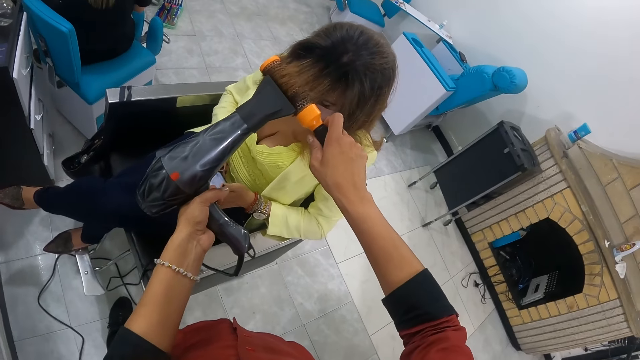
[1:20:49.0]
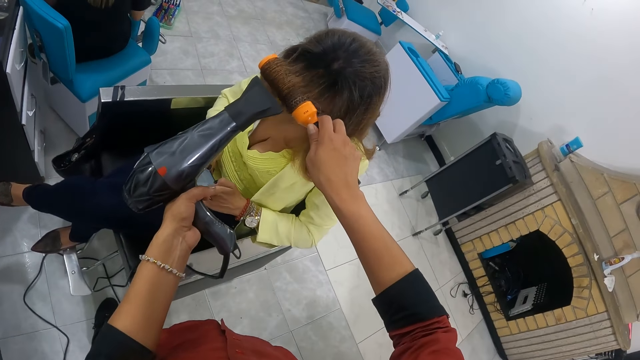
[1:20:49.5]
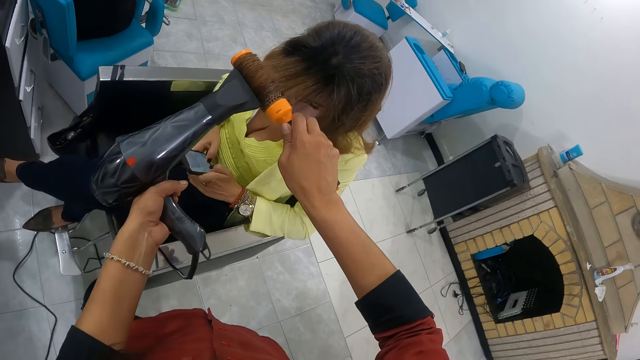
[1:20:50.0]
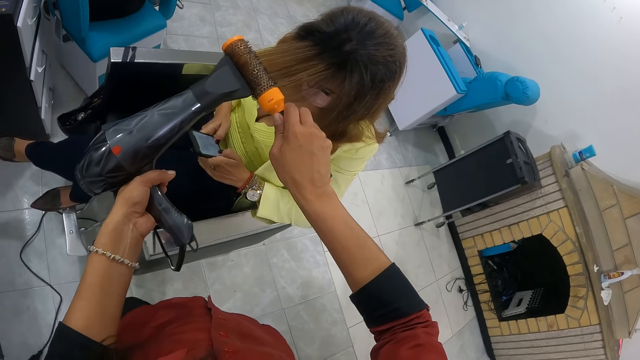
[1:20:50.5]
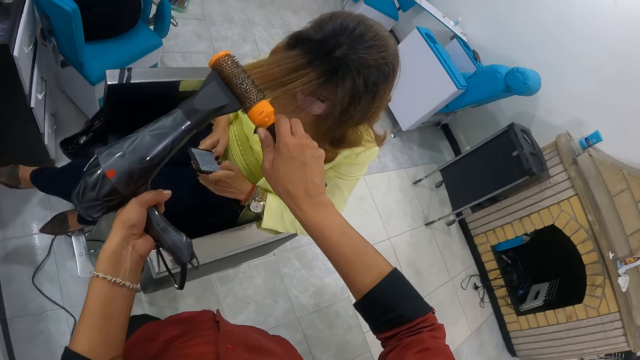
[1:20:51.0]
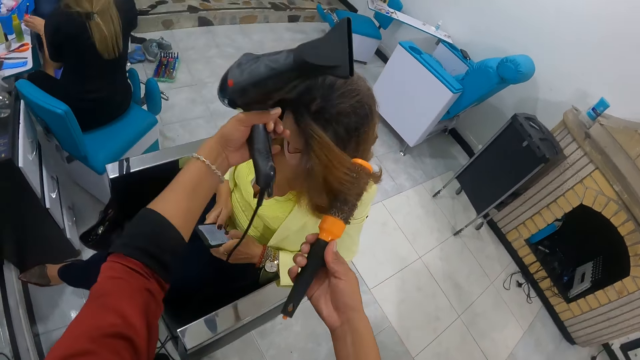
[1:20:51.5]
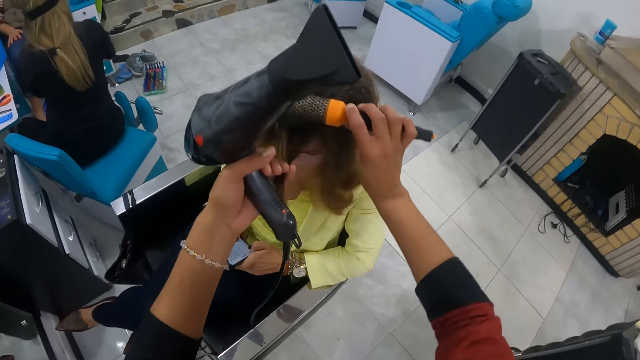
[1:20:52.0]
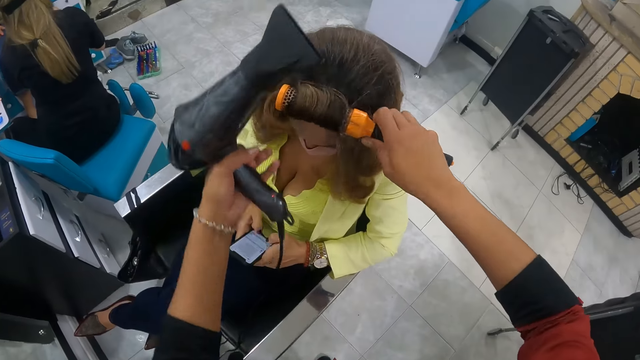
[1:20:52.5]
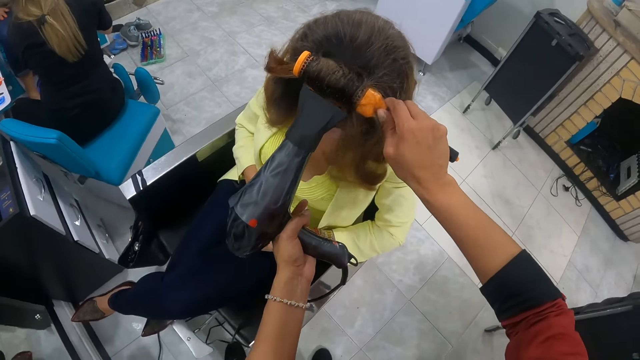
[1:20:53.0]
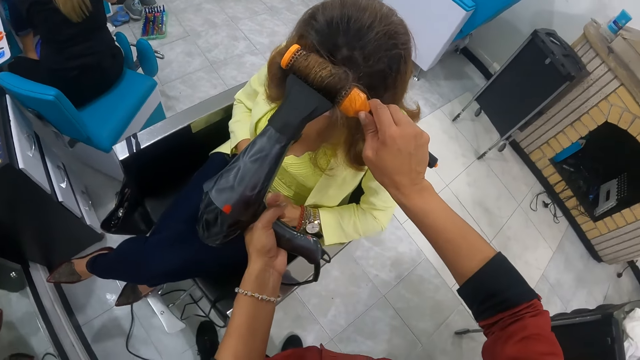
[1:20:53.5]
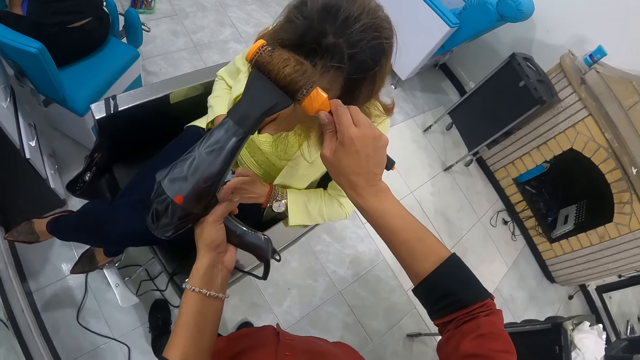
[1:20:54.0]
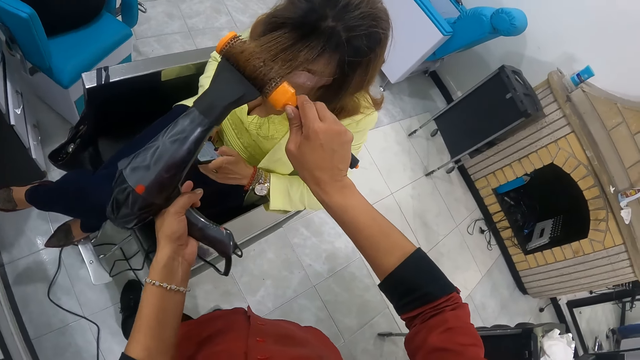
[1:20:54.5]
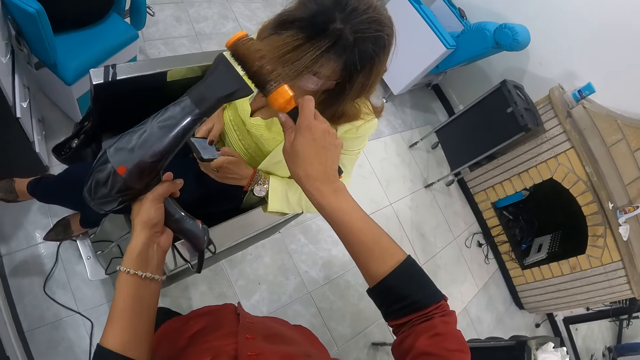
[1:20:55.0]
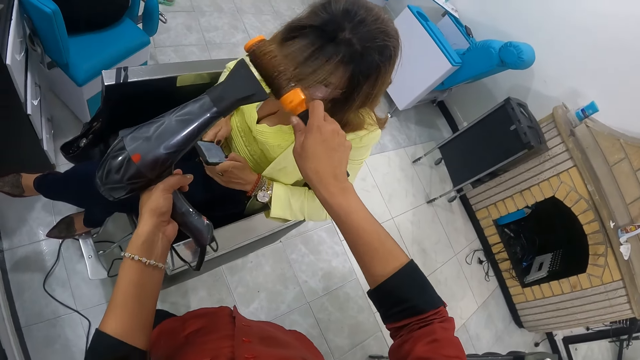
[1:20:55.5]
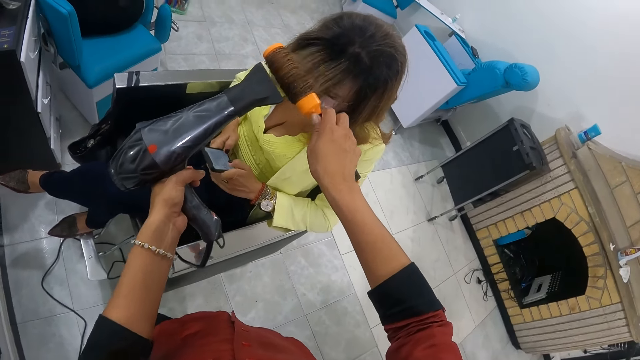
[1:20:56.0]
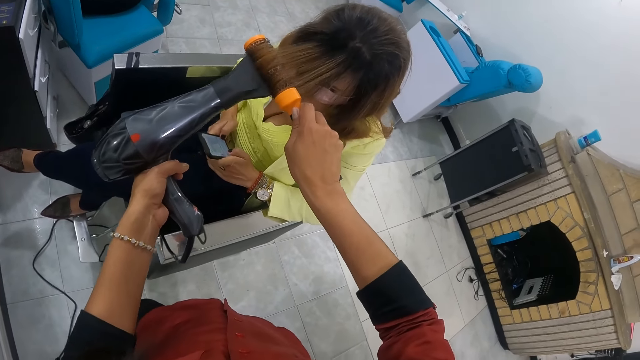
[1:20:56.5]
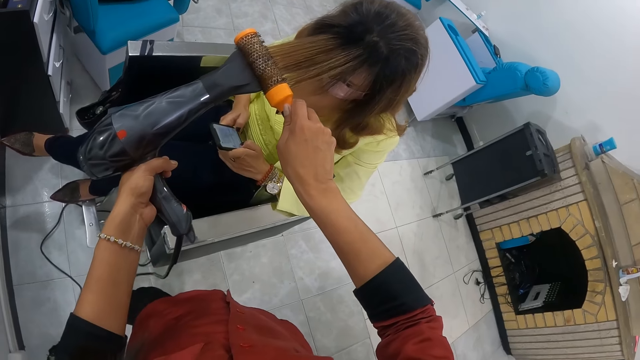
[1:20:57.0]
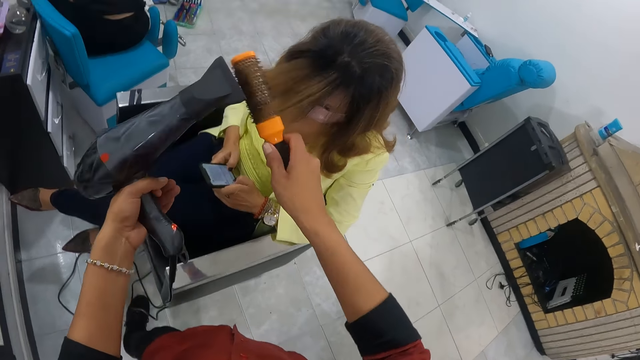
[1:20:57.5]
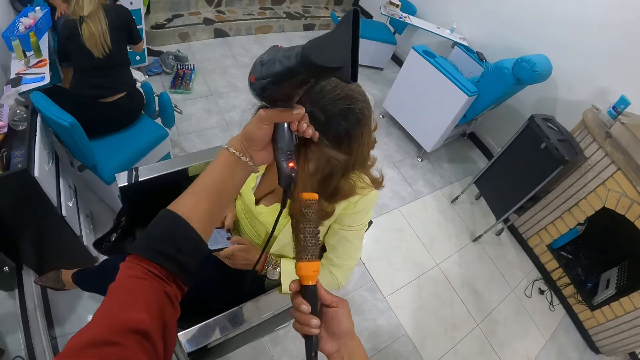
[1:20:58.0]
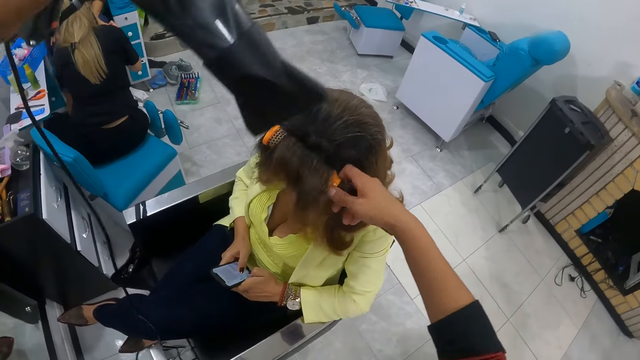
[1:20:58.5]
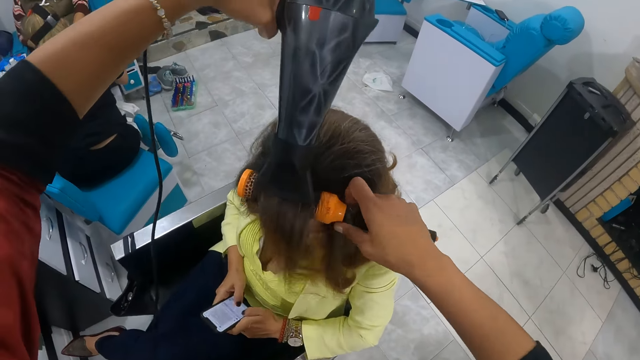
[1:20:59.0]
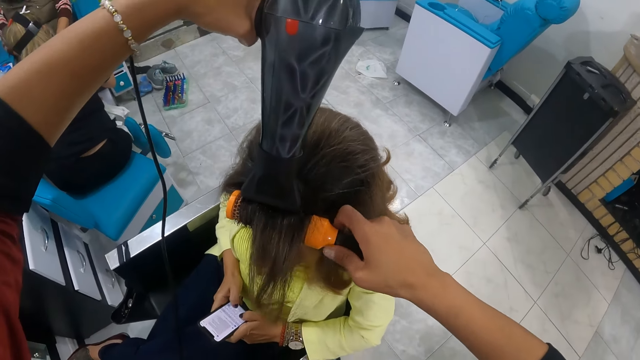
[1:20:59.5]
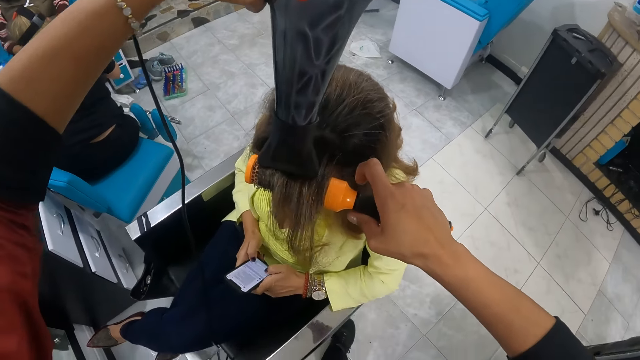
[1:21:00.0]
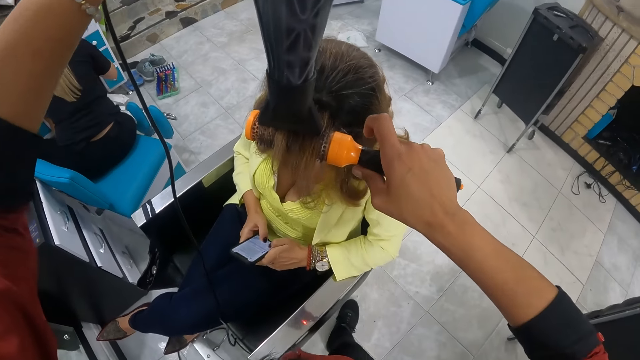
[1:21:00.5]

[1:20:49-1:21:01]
The woman operates the phone with both hands. The camera wearer holds the woman's hair with her left hand. She brushes the woman's hair with the hair dryer brush in her right hand. She dries the woman's hair with the hair dryer in her left hand. She rolls the hair dryer brush with her right hand. She holds the woman's hair with her left hand. She brushes the woman's hair with the hair dryer brush in her right hand. She dries the woman's hair with the hair dryer in her left hand.

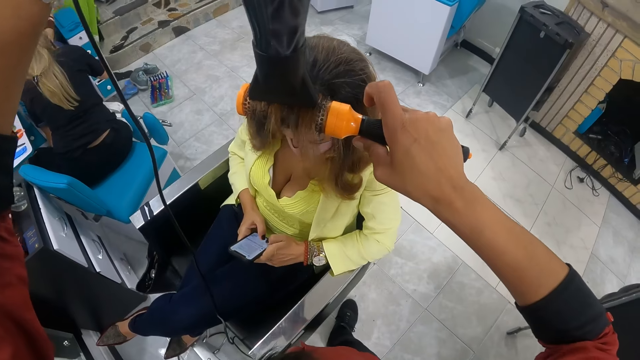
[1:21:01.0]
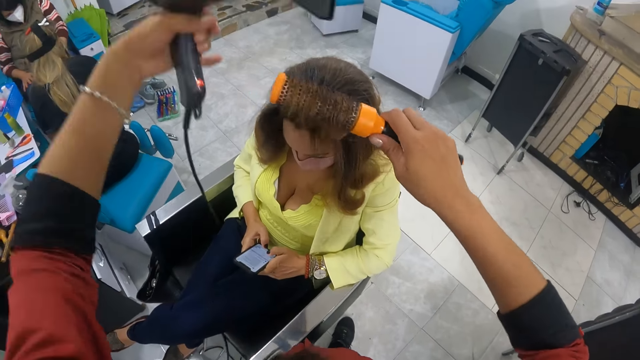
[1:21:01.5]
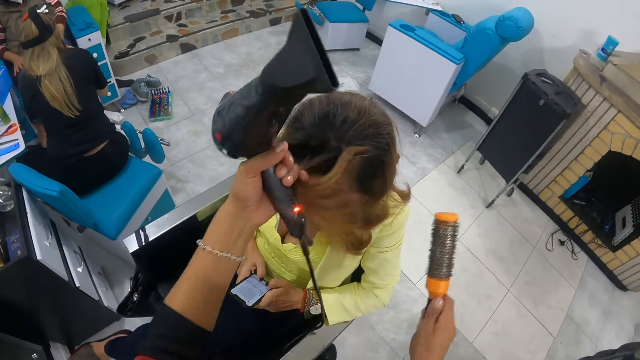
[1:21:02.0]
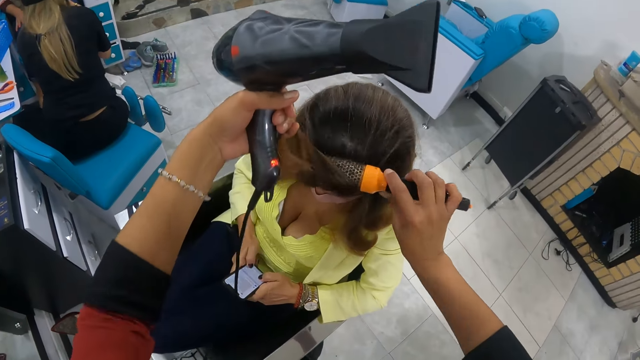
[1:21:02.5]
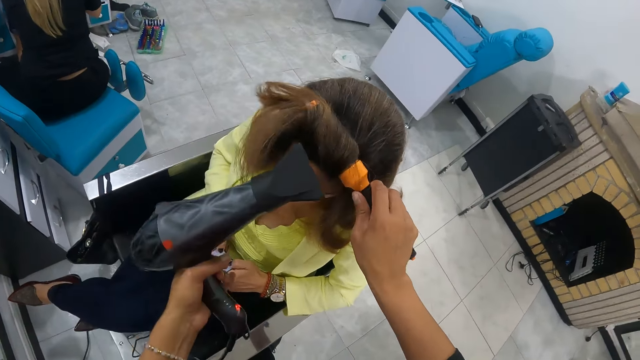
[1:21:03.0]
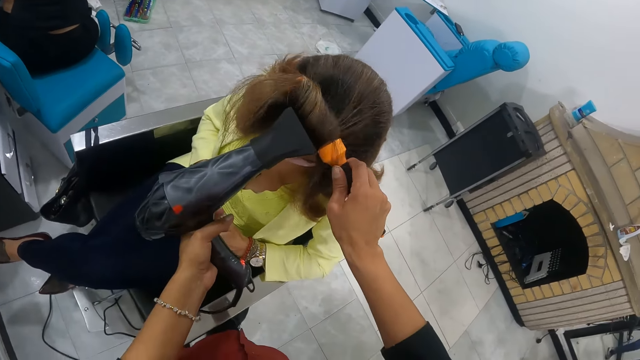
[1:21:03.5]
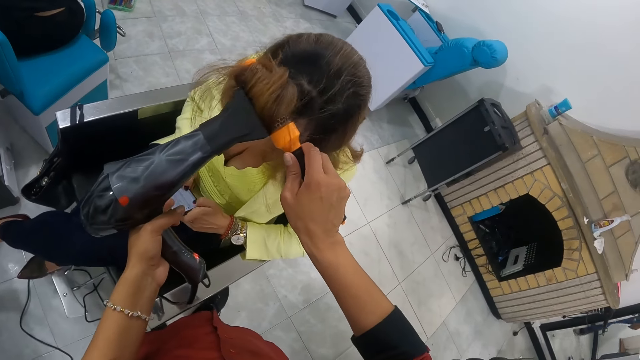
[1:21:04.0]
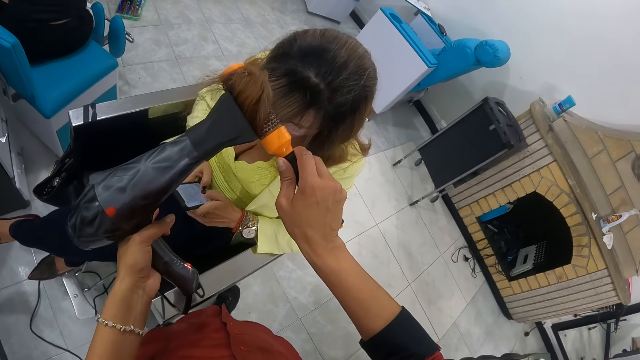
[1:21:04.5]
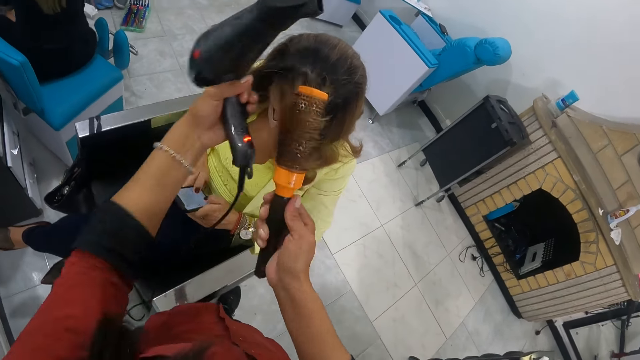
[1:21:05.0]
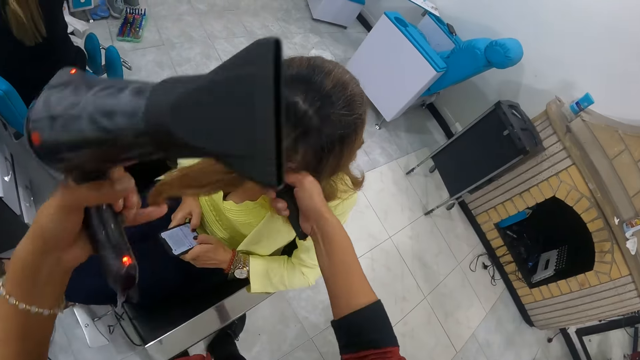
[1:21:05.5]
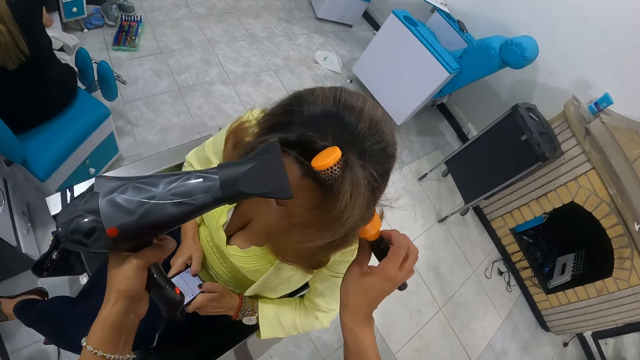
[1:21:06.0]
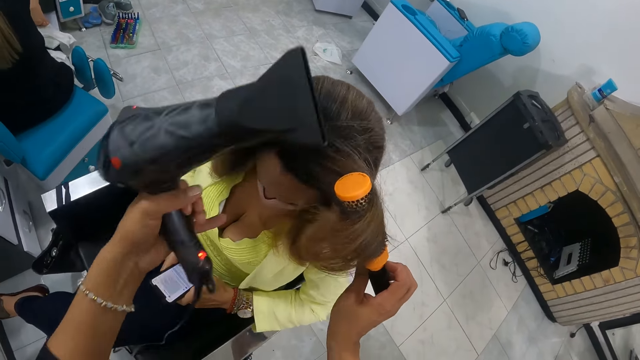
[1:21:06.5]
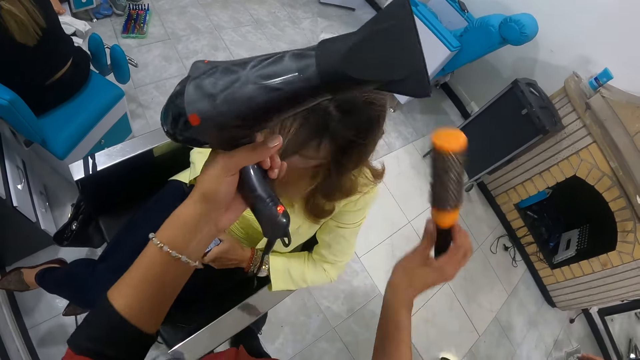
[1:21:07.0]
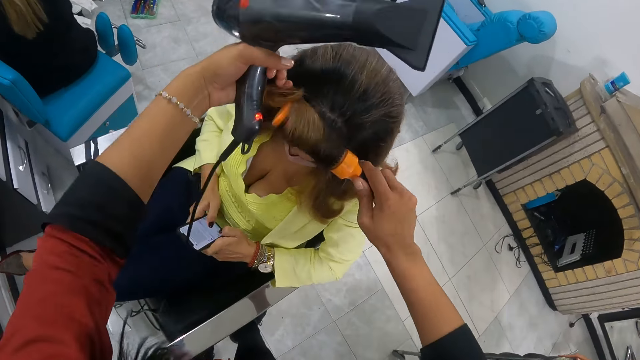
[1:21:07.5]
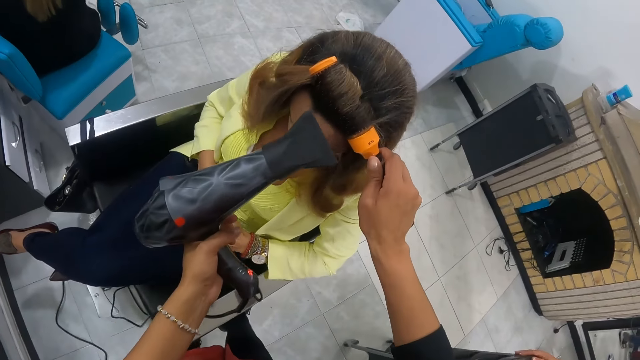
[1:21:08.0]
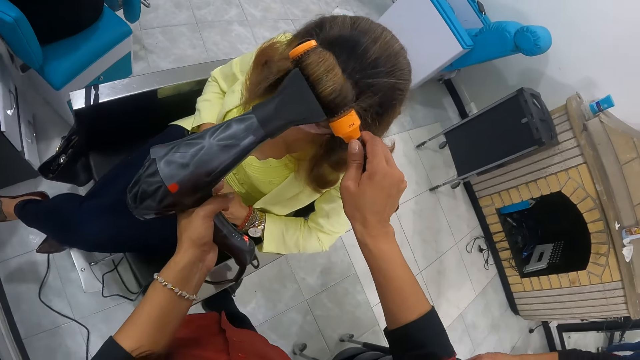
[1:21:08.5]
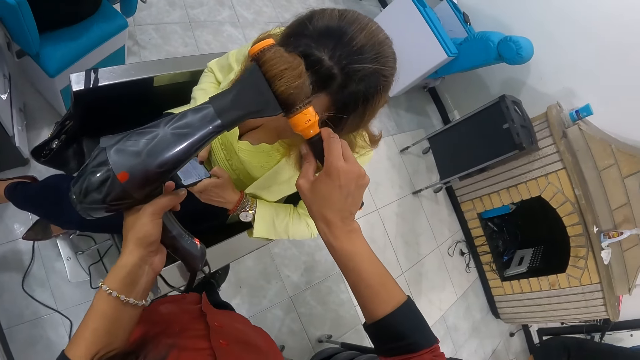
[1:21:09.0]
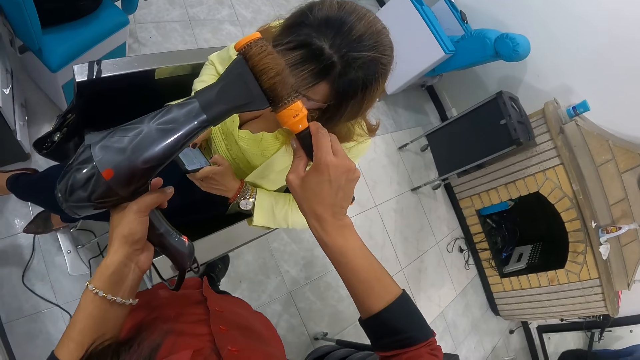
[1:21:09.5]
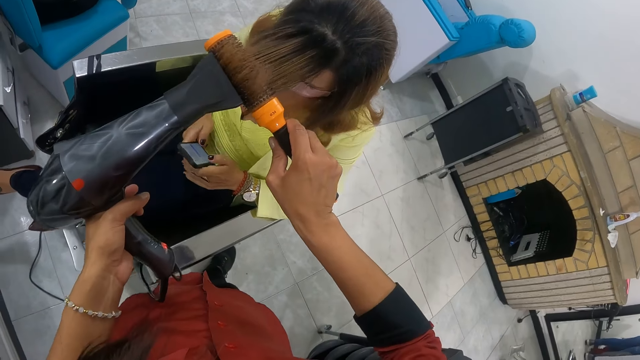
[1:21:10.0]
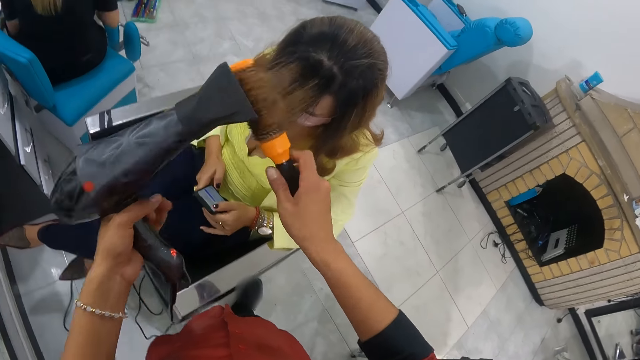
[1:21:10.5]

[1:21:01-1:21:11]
The camera wearer holds the woman's hair with her left hand. She brushes the woman's hair with the hair dryer brush in her right hand. She dries the woman's hair with the hair dryer in her left hand. She holds the woman's hair with her left hand. She brushes the woman's hair with the hair dryer brush in her right hand. She dries the woman's hair with the hair dryer in her left hand. She holds the woman's hair with her left hand. She brushes the woman's hair with the hair dryer brush in her right hand. She dries the woman's hair with the hair dryer in her left hand.
